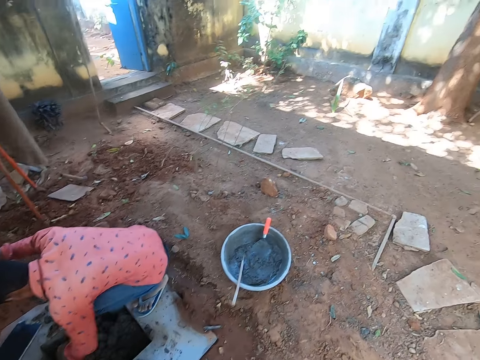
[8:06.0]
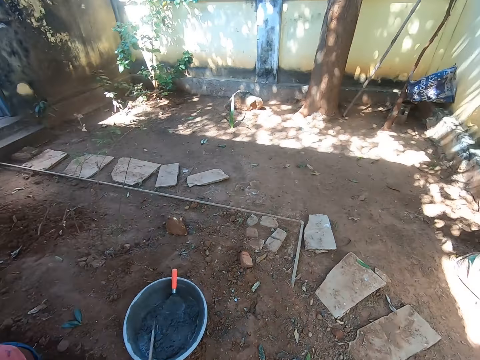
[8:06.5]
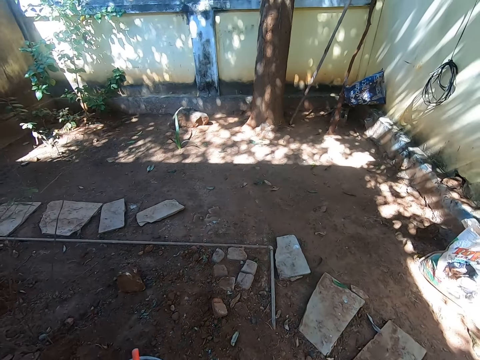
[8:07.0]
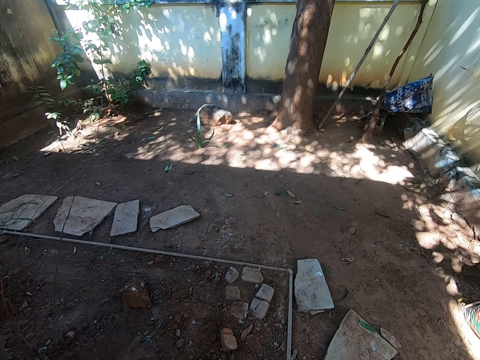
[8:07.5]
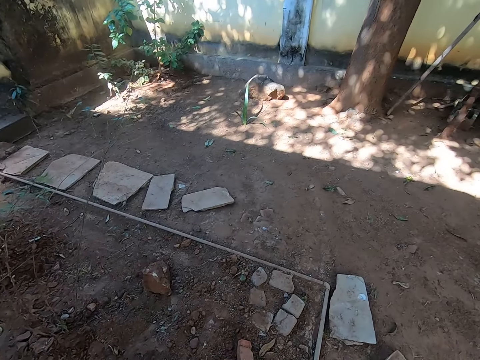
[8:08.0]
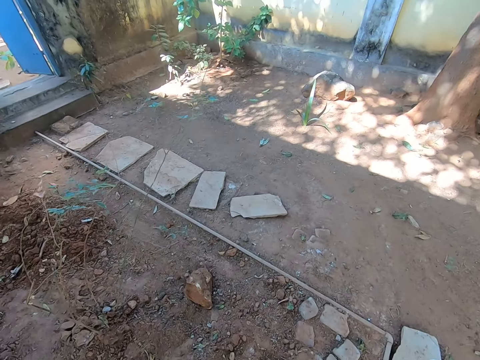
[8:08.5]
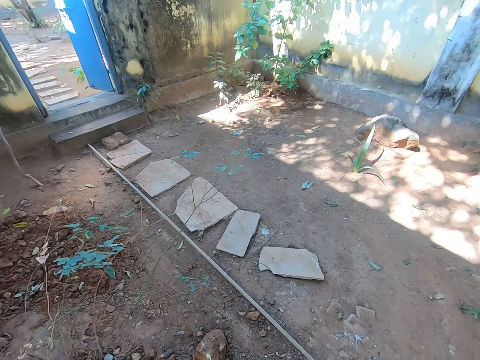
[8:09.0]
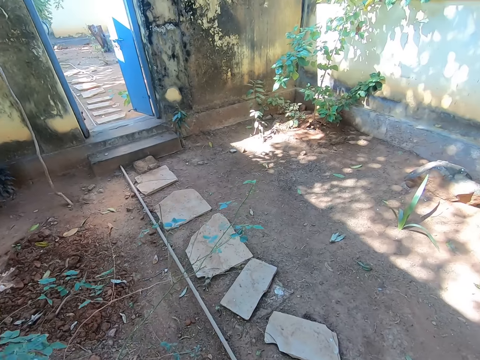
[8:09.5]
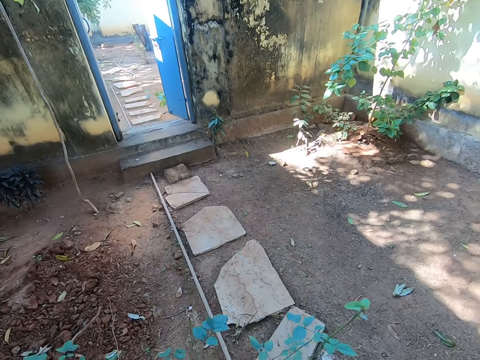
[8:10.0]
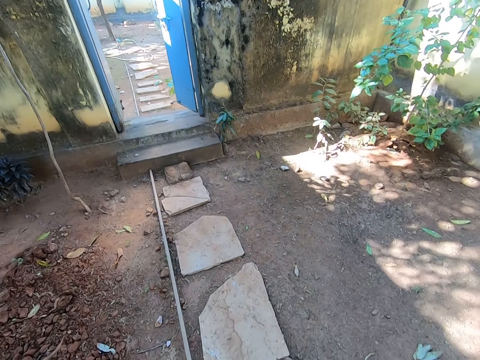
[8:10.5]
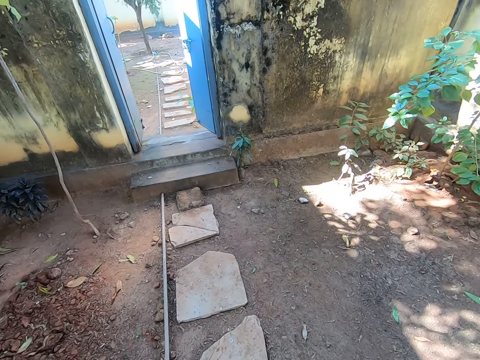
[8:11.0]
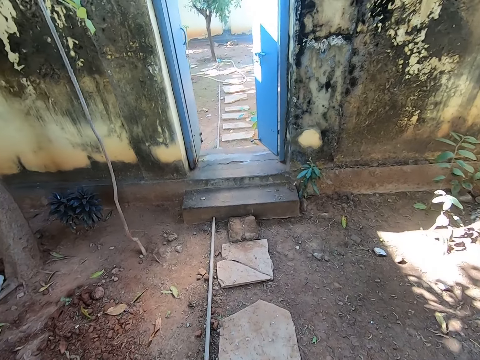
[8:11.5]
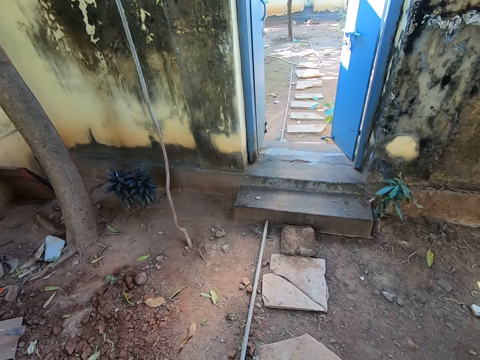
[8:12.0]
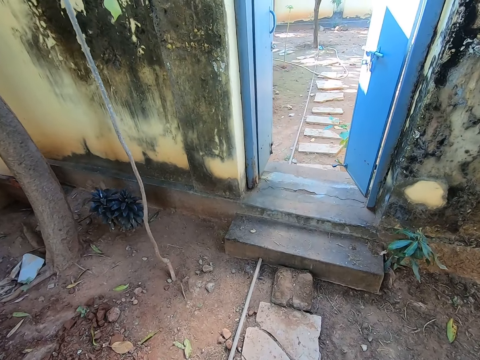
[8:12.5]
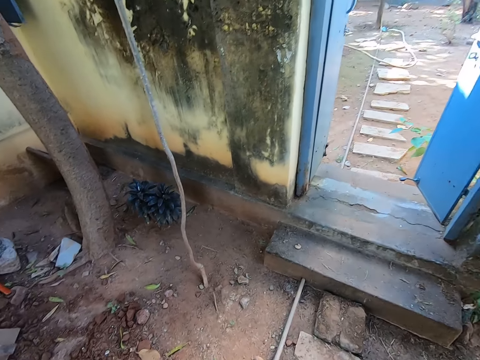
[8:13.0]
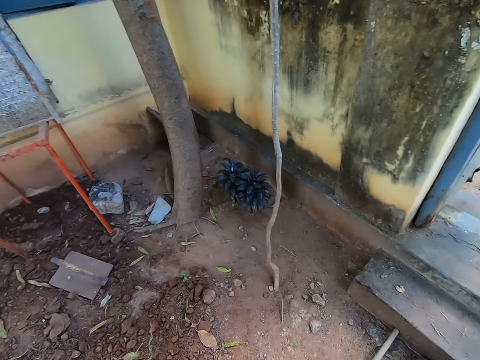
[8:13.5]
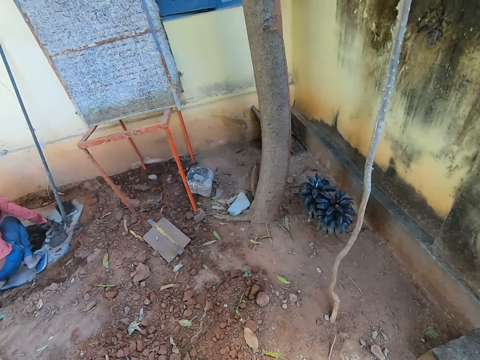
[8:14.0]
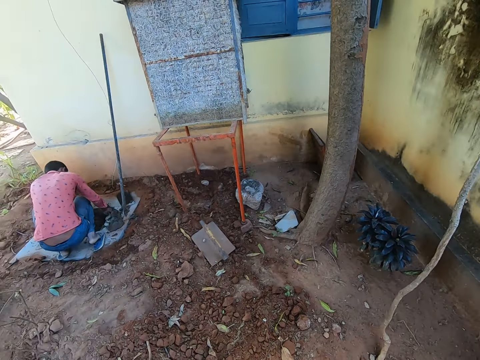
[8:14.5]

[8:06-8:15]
The camera wearer walks around the compound. They look around the compound.

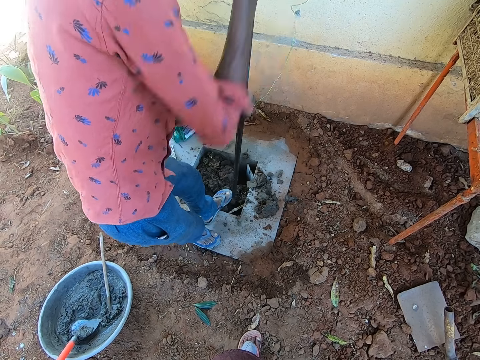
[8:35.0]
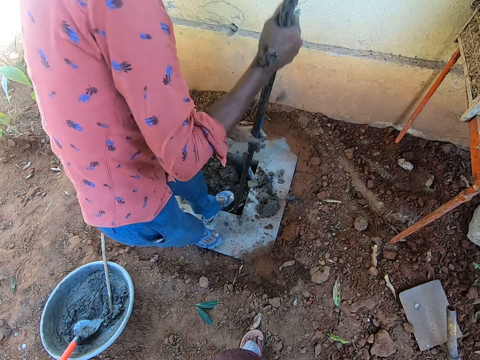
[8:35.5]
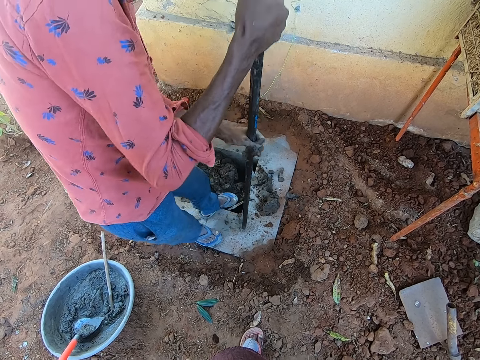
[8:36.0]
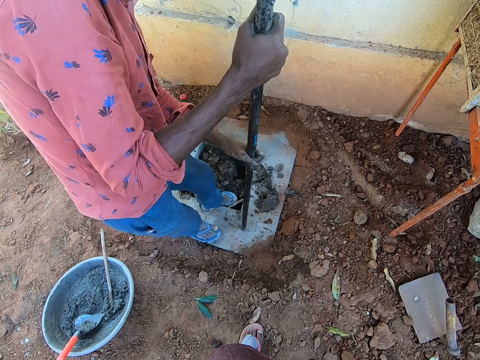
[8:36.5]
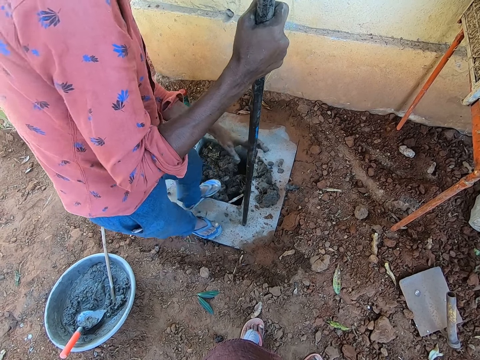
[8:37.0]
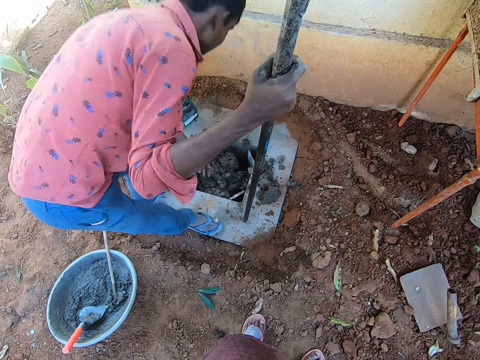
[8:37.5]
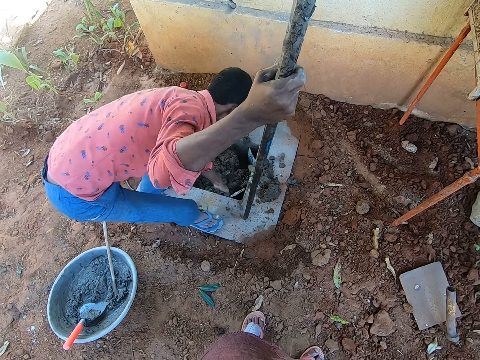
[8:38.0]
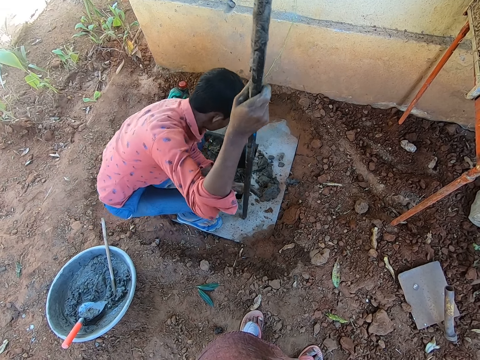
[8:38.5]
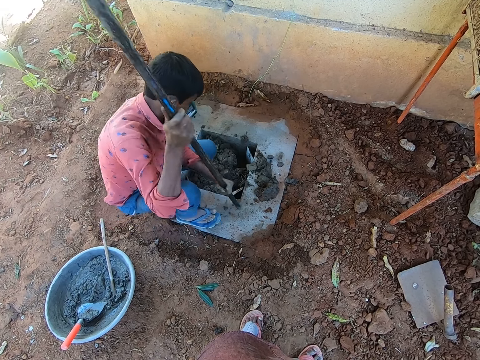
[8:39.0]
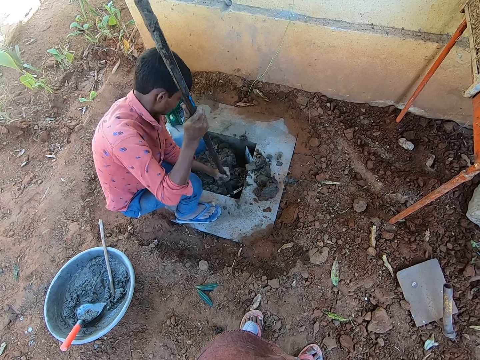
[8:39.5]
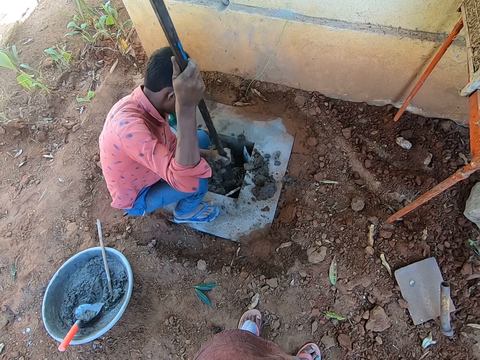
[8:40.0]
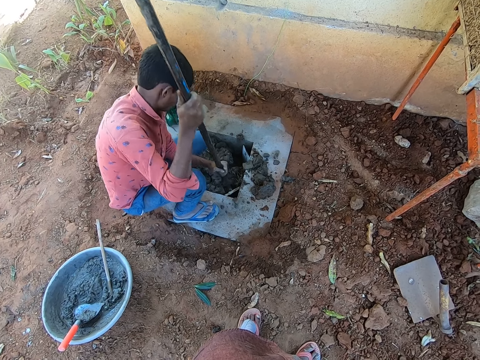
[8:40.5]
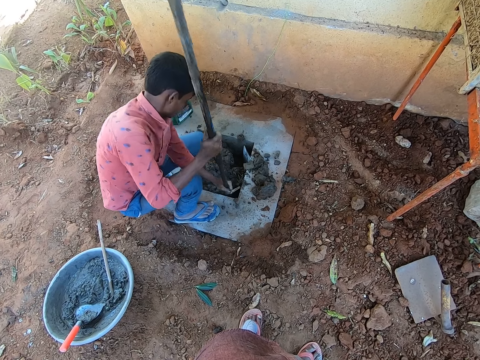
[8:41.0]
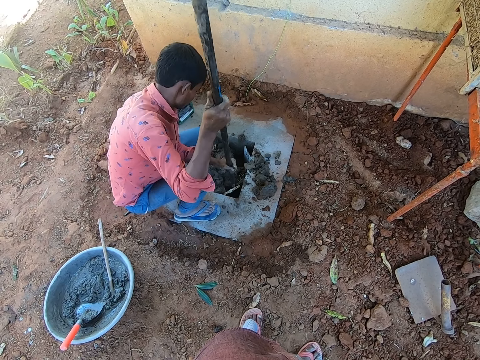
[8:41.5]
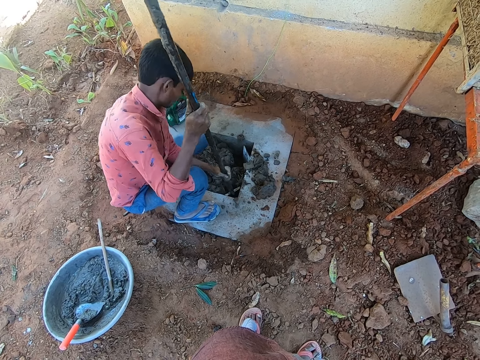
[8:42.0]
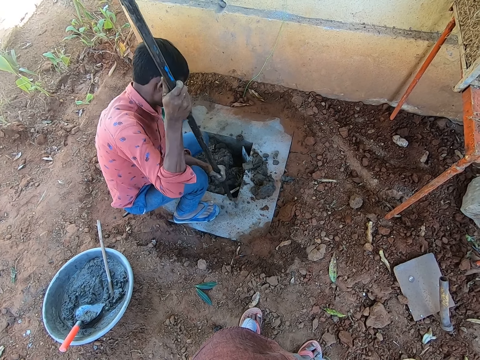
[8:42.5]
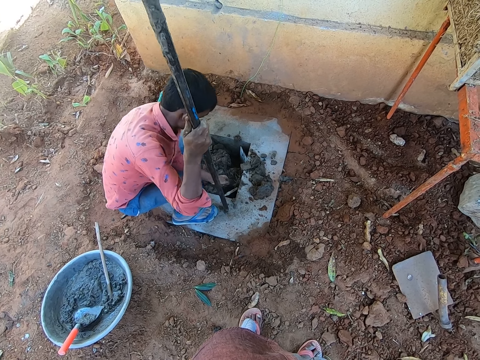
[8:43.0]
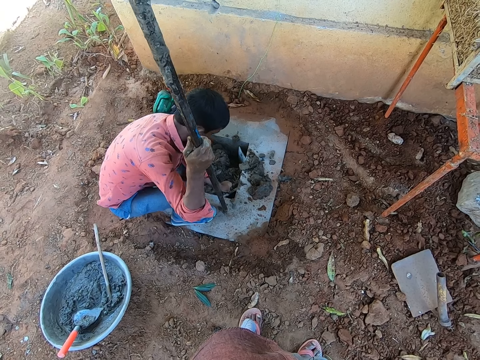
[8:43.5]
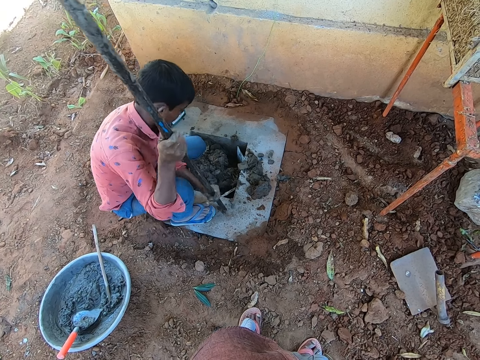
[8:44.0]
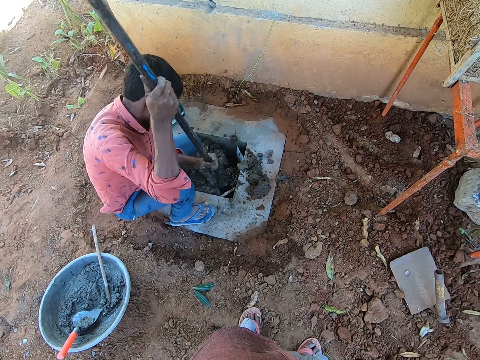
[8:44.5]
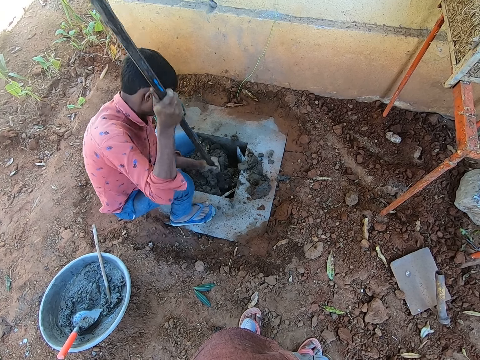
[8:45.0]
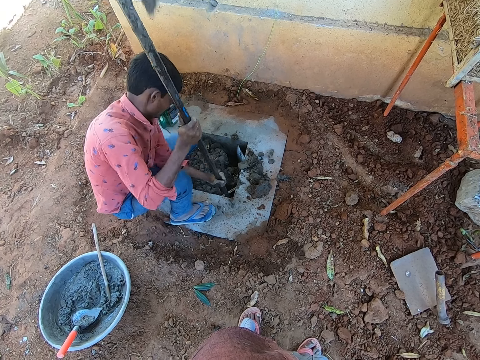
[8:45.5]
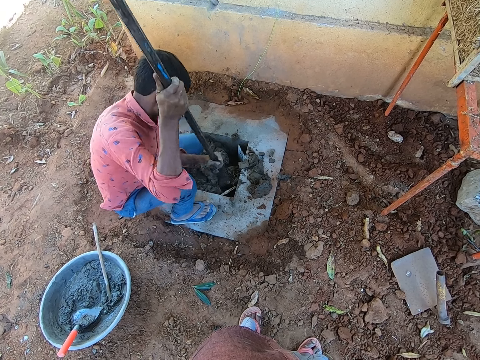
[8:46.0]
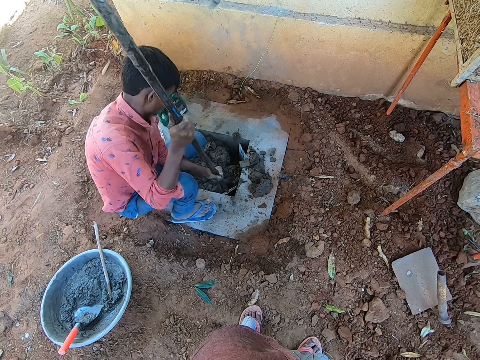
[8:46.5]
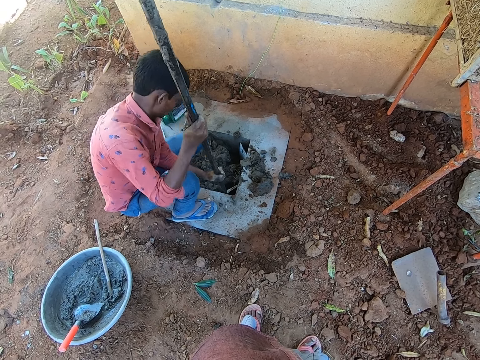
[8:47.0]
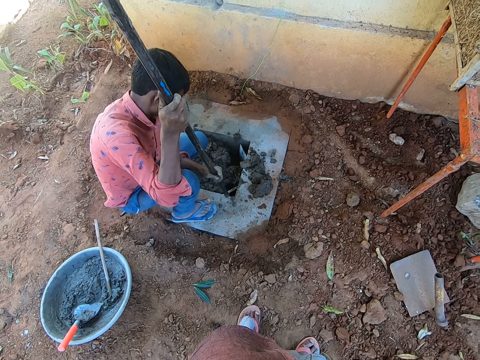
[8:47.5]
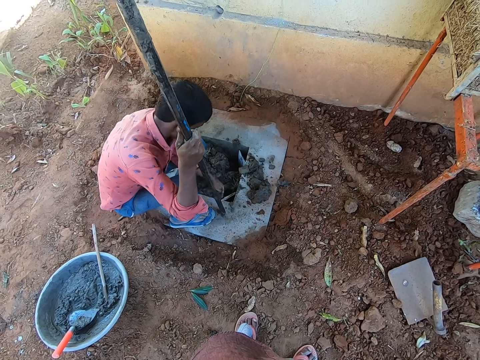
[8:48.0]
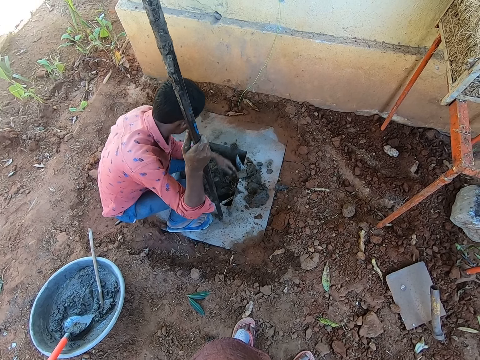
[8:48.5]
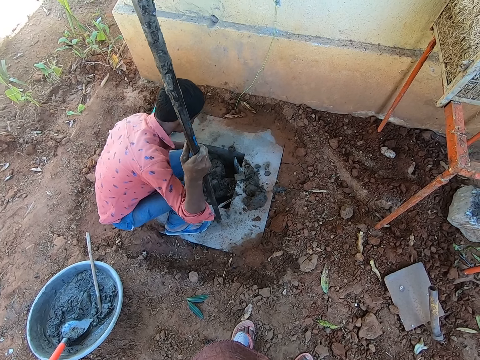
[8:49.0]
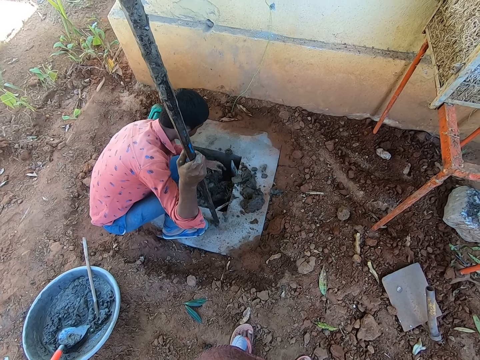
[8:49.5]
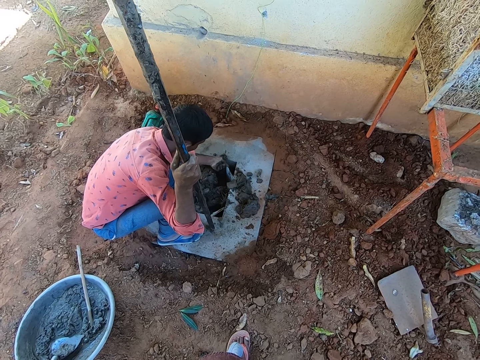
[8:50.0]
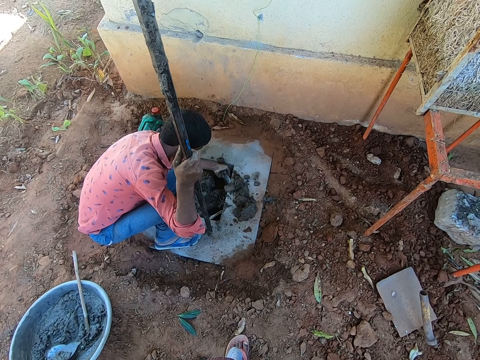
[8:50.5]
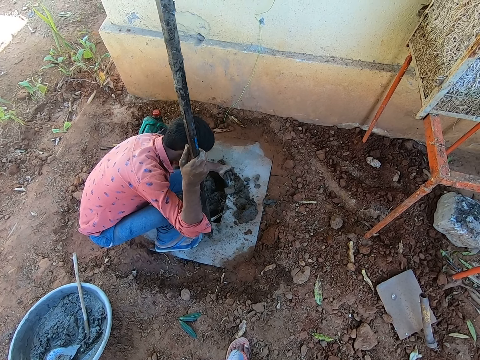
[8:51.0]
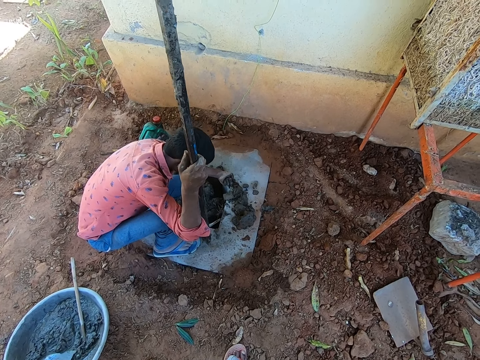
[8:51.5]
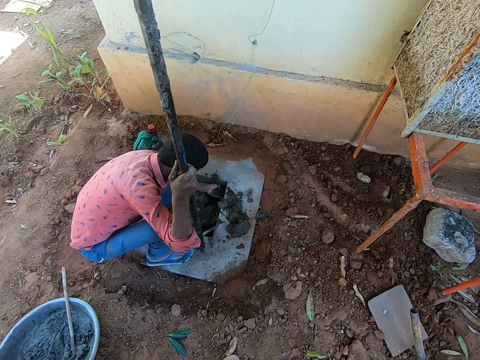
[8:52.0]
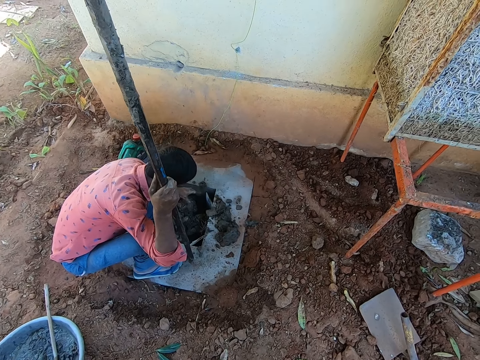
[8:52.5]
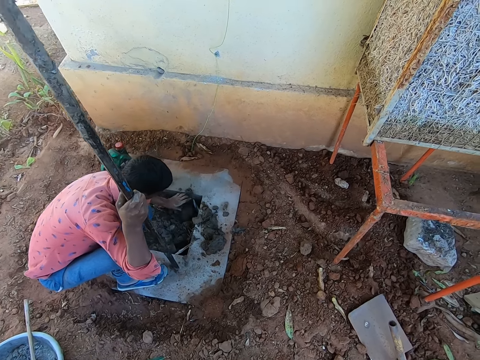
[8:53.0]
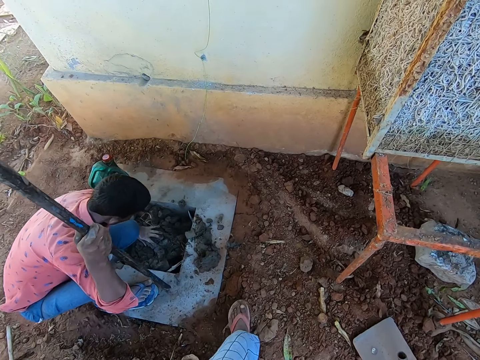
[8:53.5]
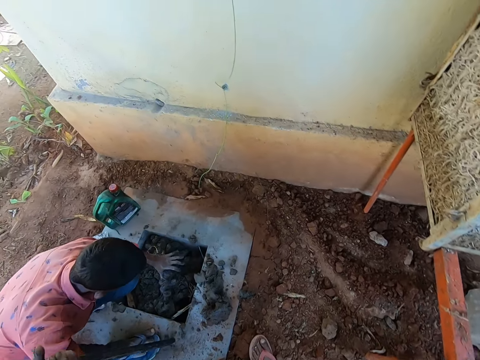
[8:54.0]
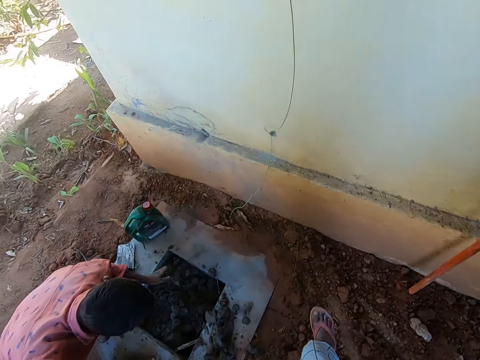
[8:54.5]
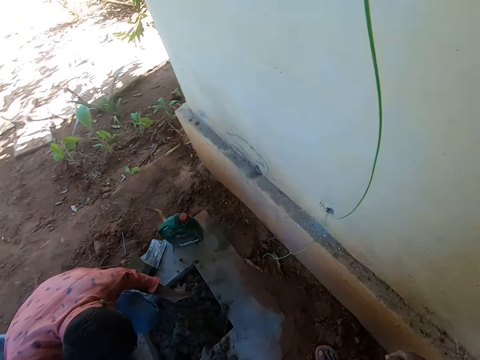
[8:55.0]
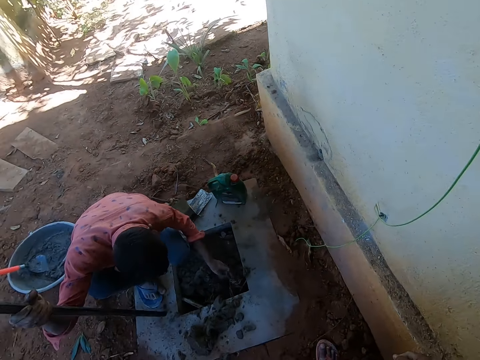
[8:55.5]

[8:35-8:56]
A man moves the wood with his leg. The man moves the wood with his hand, hits the wood with the crowbar, moves the wood with his hand, and hits the wood with the crowbar. The camera wearer looks down. The man touches the mortar in the hole, moves the wood in the hole, and moves the mortar in the hole. The camera wearer moves.
